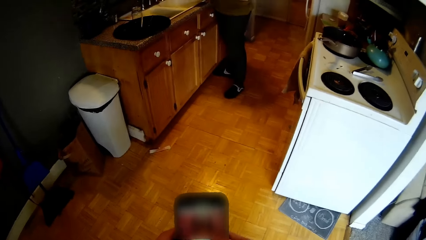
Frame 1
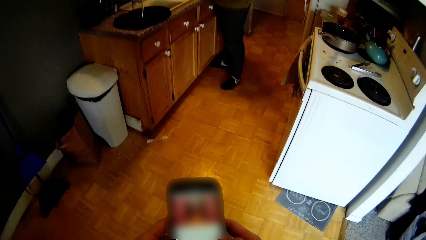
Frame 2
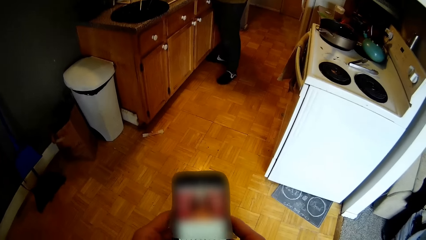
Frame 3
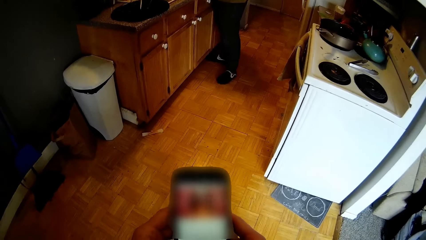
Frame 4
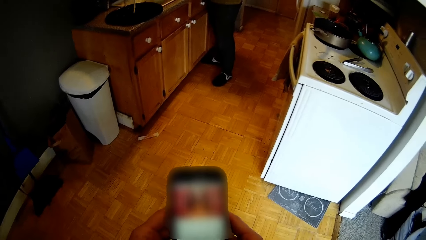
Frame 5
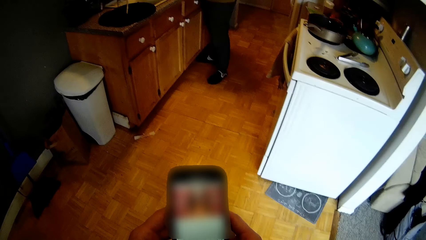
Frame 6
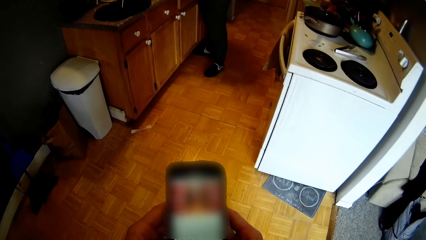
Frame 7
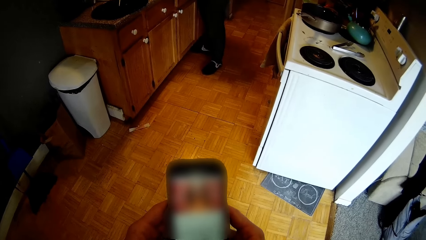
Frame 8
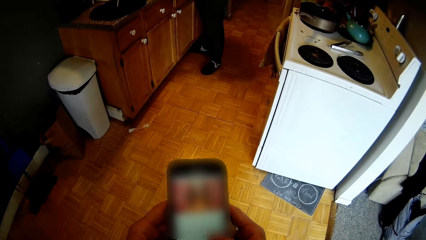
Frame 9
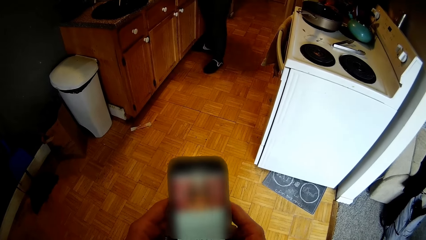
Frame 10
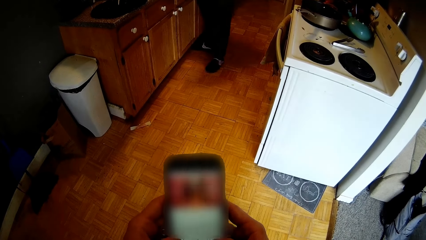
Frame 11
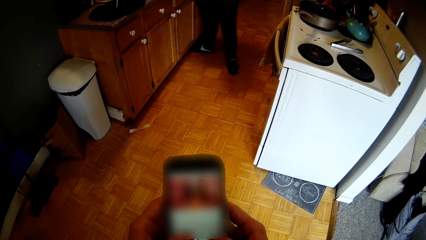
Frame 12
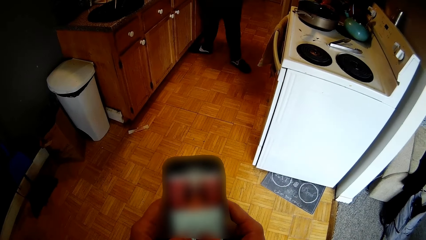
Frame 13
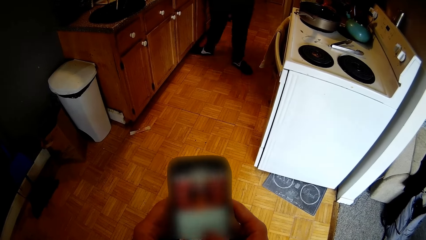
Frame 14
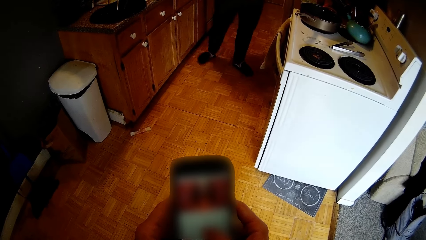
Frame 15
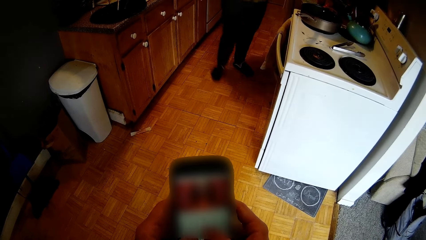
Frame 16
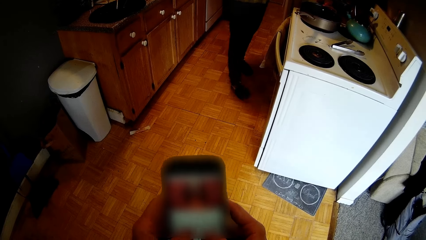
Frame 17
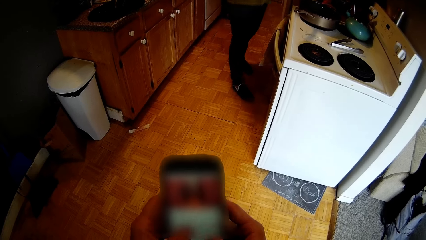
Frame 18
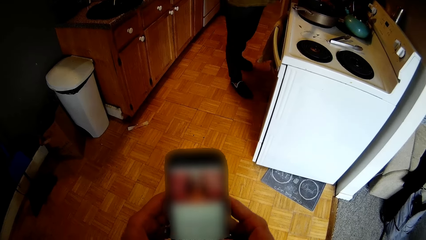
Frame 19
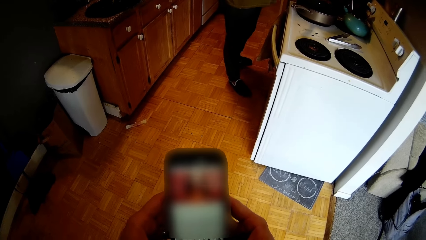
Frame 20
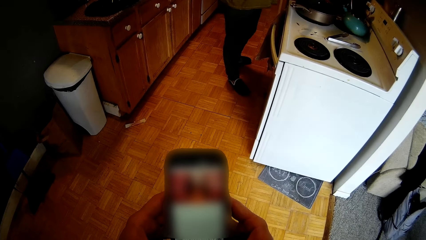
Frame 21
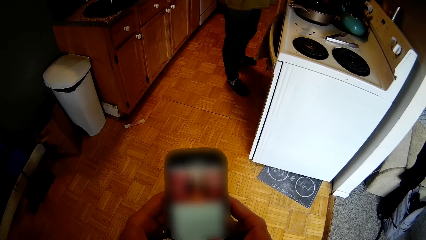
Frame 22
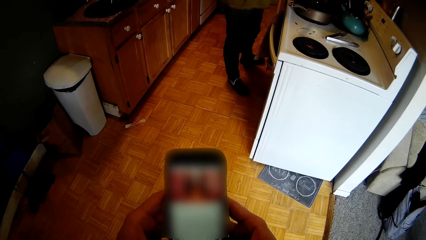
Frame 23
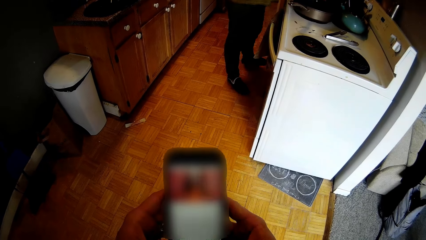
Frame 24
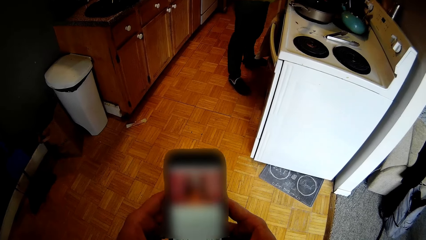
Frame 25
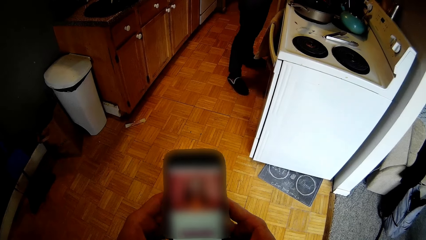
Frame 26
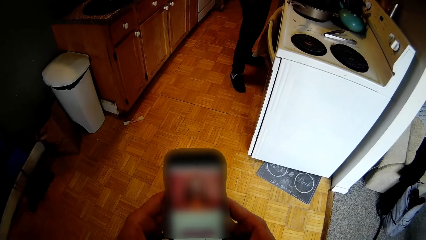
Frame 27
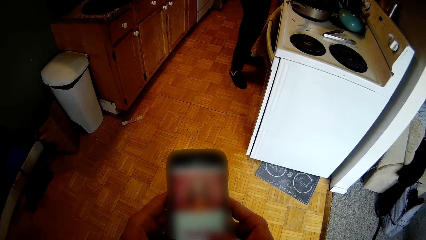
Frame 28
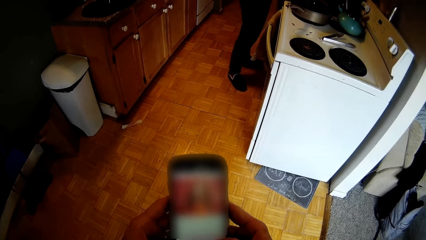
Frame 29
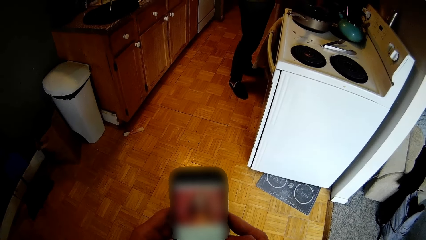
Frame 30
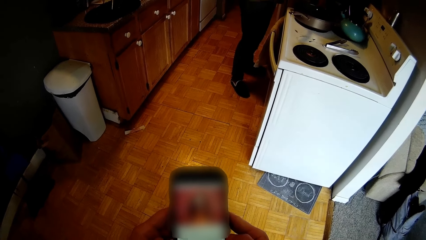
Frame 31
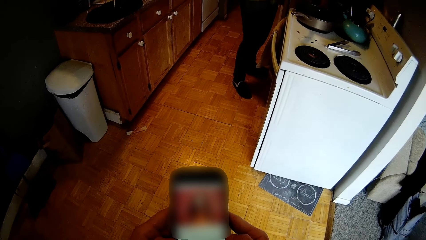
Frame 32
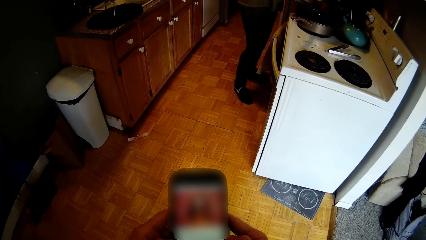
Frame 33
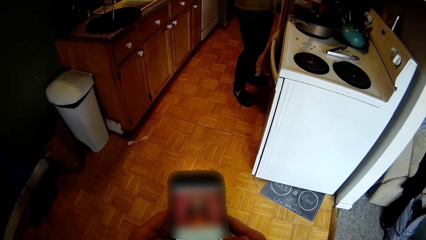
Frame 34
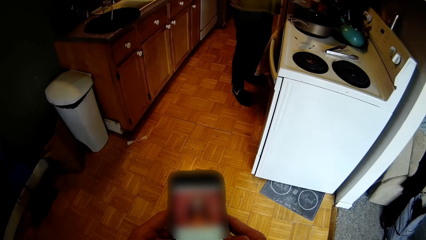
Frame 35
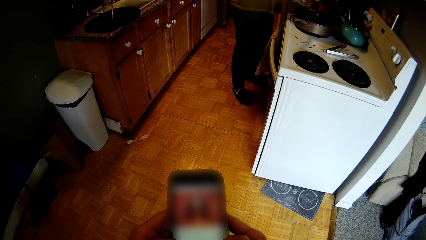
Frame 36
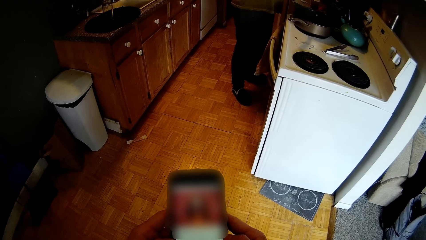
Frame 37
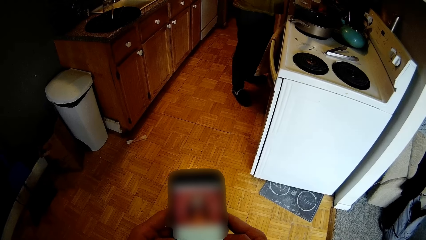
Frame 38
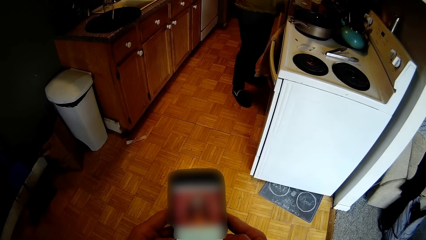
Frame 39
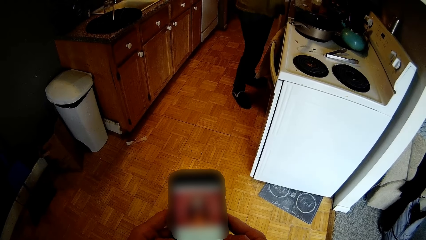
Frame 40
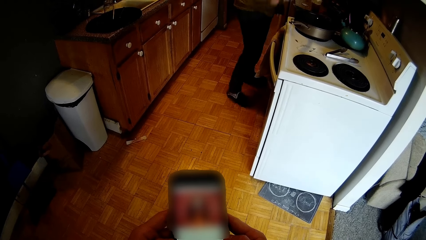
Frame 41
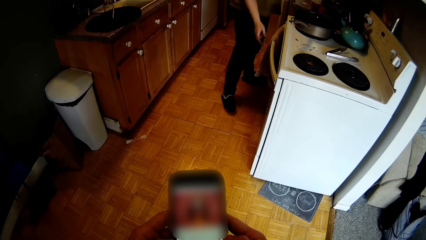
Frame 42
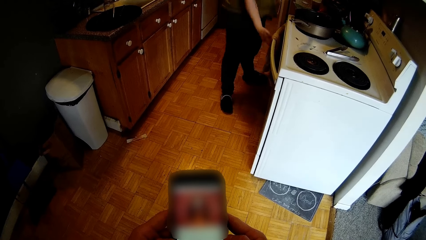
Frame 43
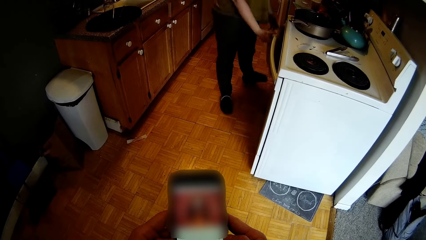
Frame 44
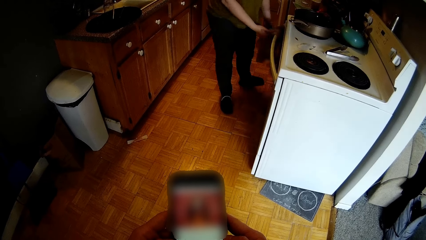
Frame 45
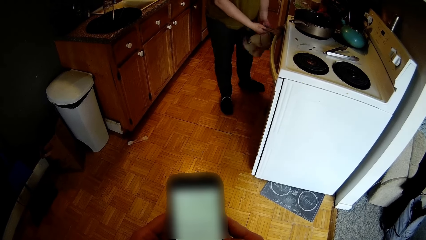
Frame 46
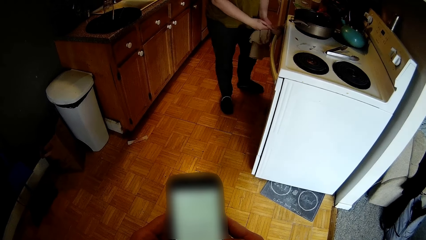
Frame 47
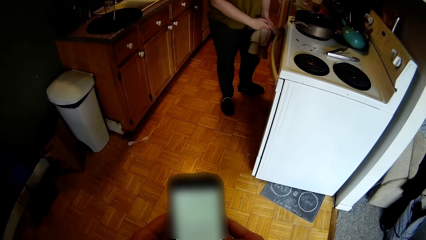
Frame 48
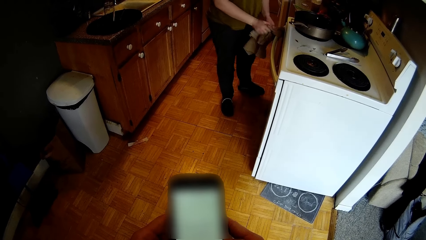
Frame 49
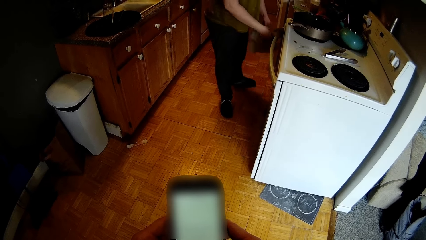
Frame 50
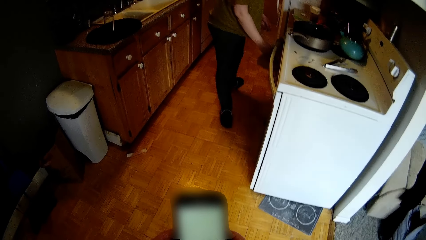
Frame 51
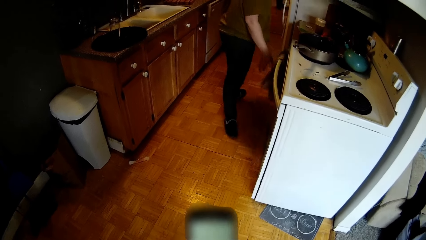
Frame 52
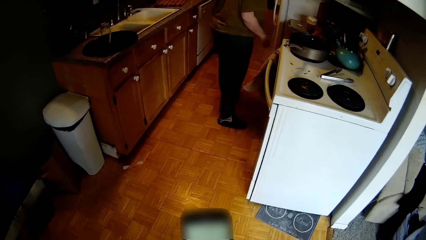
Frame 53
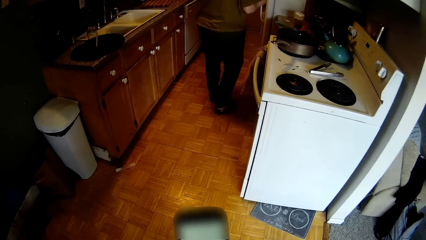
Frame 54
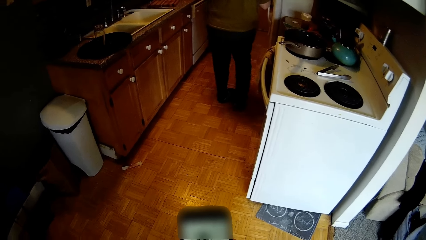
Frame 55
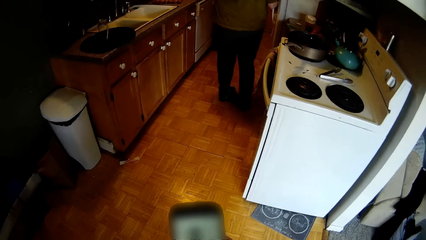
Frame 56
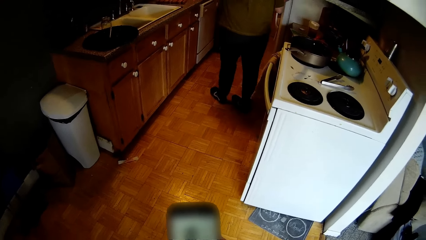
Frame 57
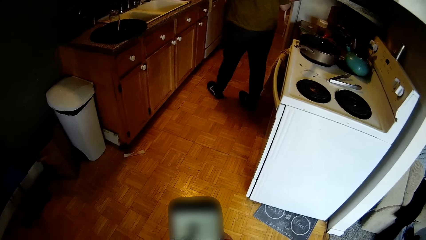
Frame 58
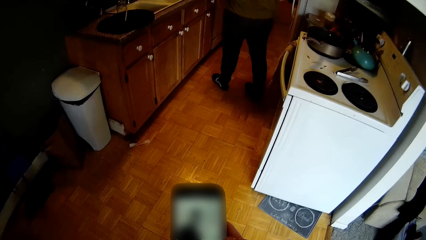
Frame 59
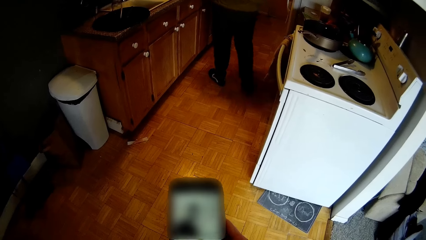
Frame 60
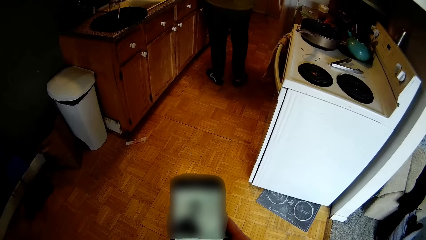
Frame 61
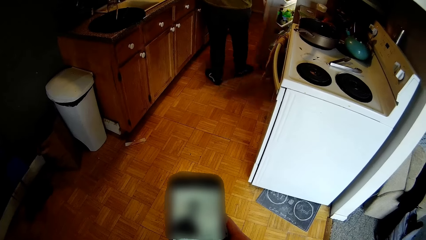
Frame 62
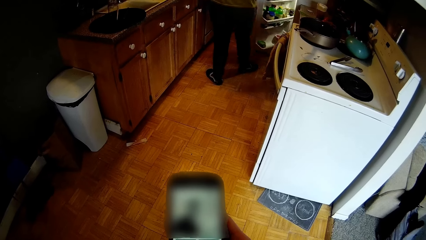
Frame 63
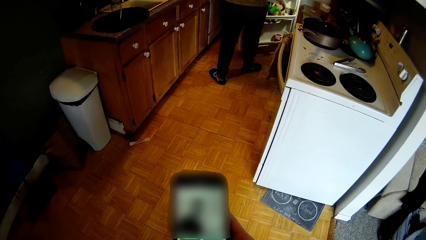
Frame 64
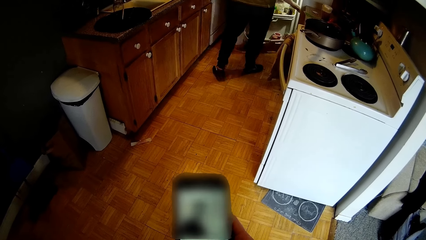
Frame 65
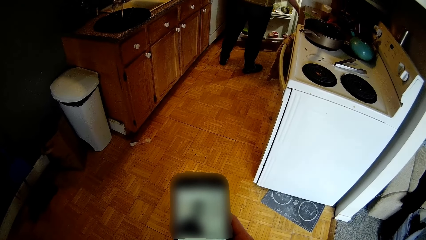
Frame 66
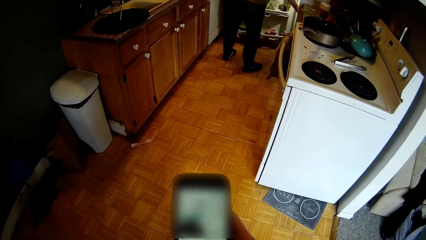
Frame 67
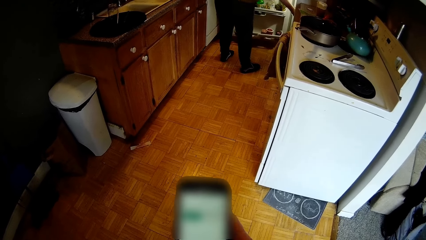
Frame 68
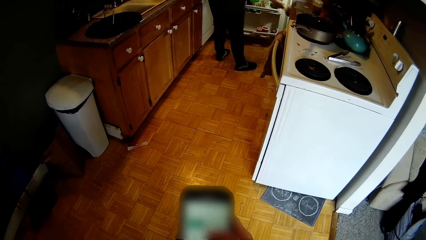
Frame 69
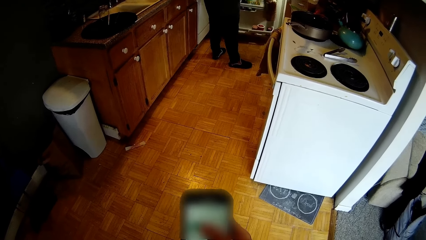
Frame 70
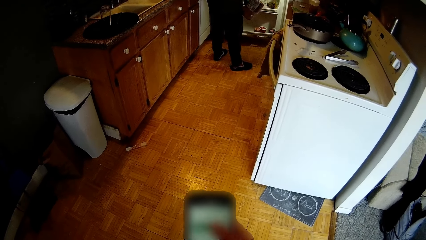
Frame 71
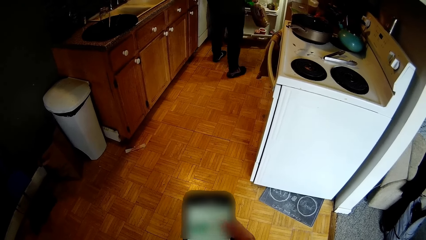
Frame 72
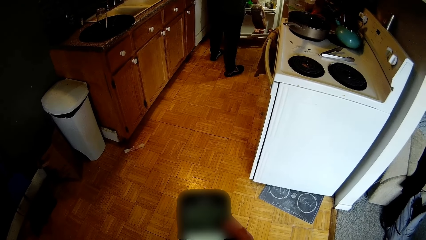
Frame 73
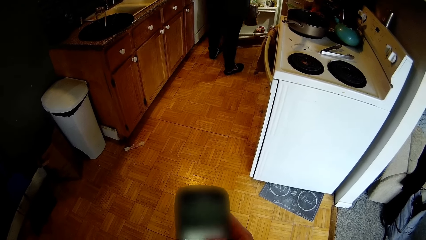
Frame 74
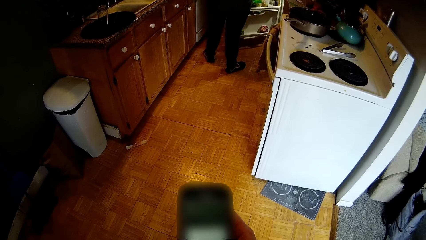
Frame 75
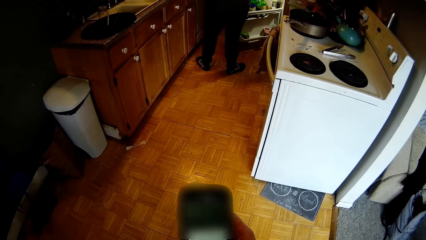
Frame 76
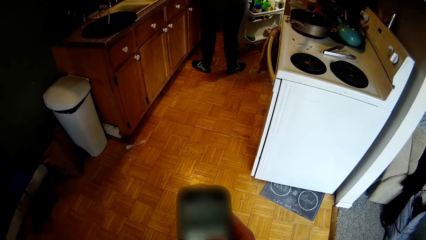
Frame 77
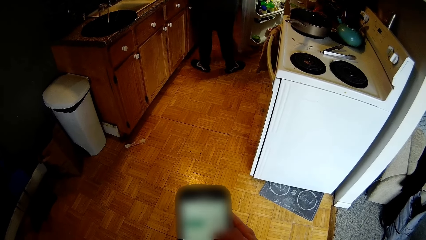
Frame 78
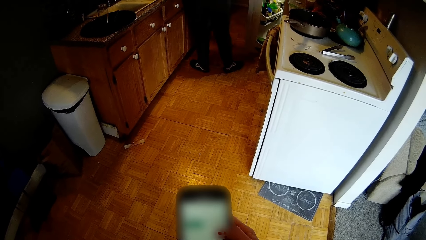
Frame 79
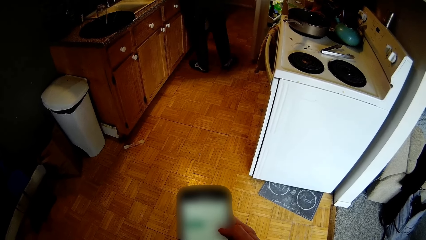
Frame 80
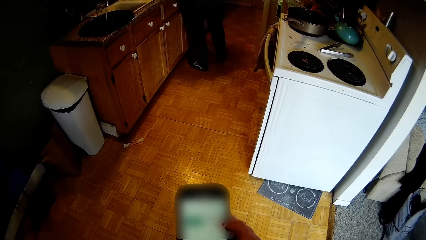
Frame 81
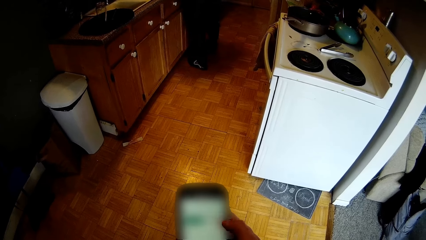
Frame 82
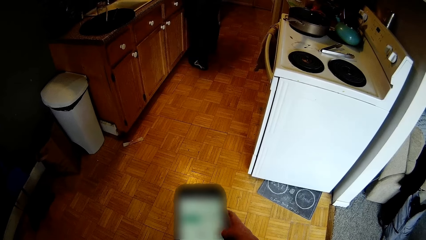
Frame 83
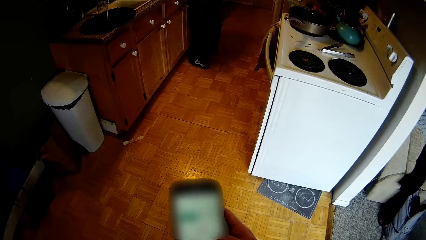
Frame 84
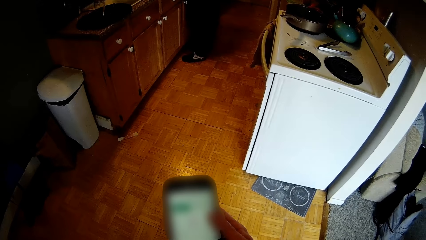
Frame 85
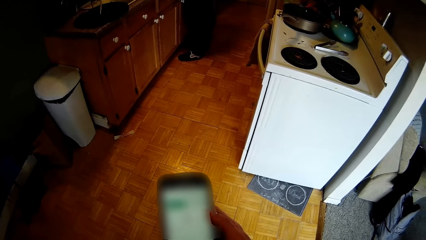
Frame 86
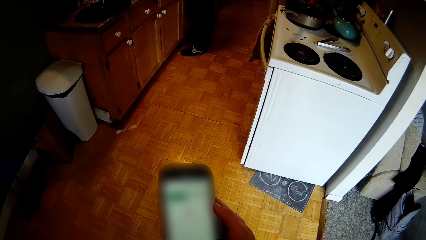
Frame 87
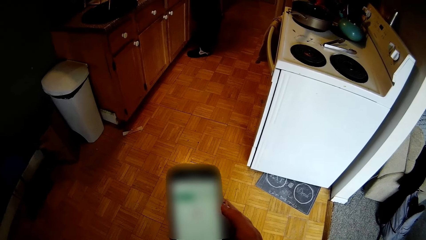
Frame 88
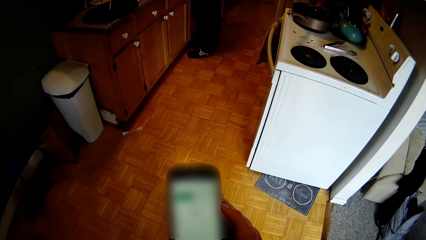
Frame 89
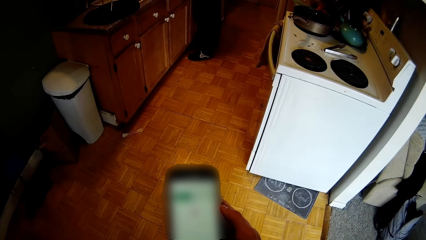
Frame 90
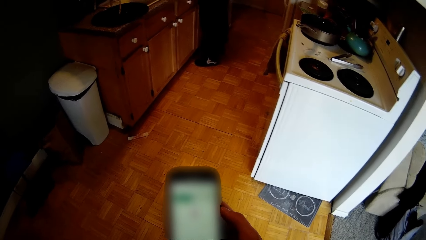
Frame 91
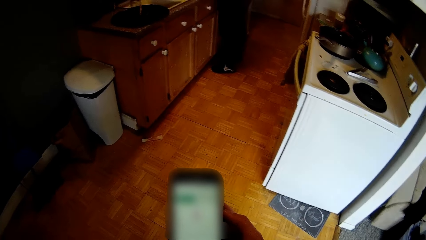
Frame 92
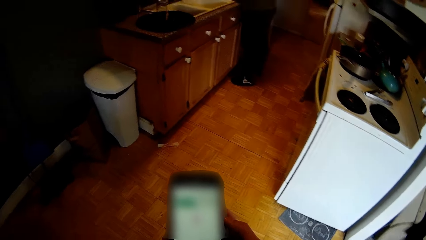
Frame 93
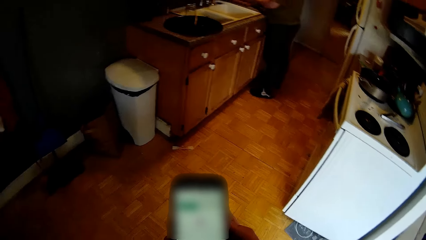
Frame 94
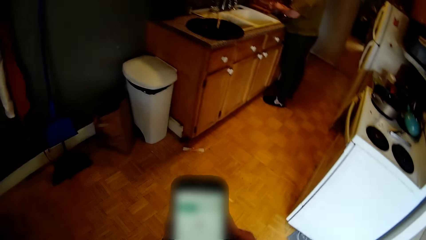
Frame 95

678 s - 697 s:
The camera wearer operates a phone. A woman turns. The woman cleans her hands on a napkin on the cooker. The woman opens the fridge or refrigerator with her left hand. The woman brings out a loaf of bread from the refrigerator with her right hand. The woman closes the refrigerator with her left hand.
